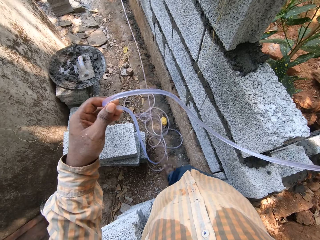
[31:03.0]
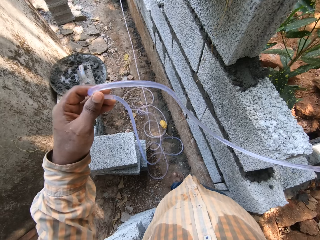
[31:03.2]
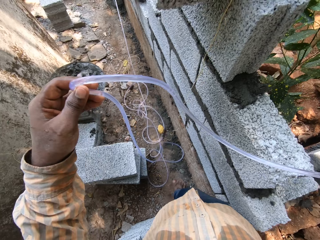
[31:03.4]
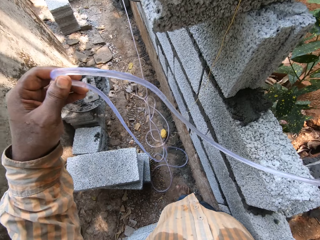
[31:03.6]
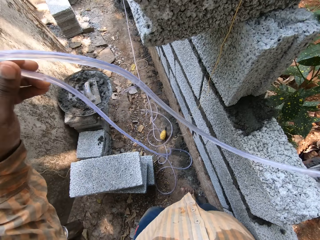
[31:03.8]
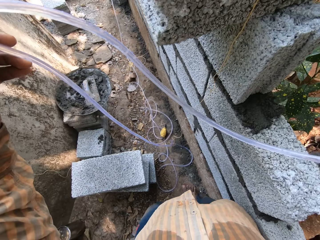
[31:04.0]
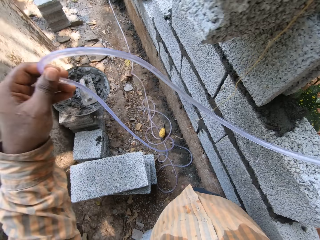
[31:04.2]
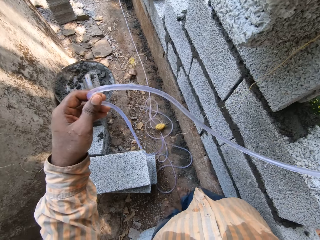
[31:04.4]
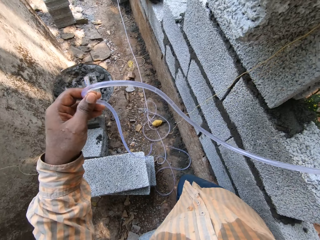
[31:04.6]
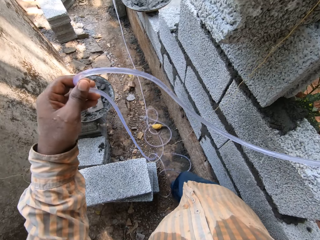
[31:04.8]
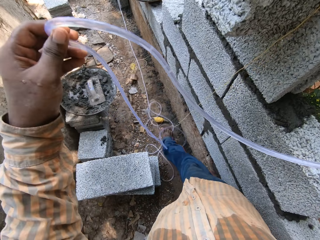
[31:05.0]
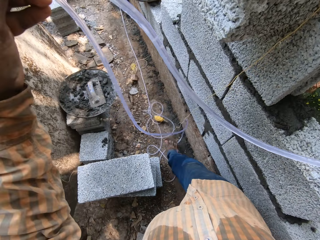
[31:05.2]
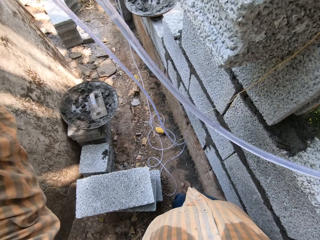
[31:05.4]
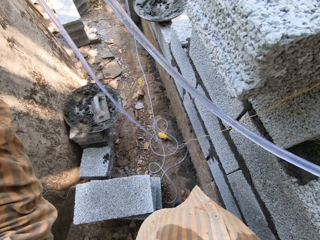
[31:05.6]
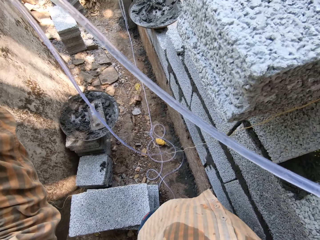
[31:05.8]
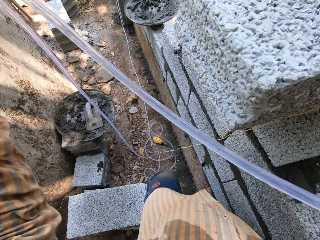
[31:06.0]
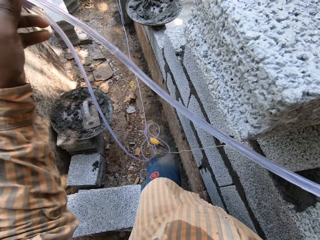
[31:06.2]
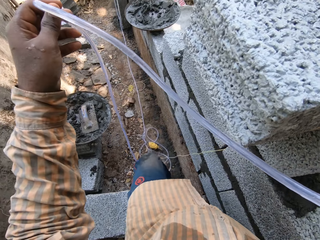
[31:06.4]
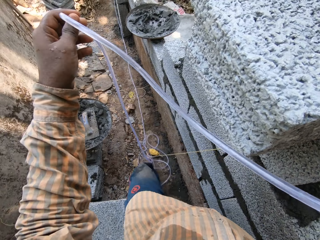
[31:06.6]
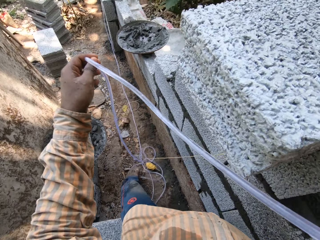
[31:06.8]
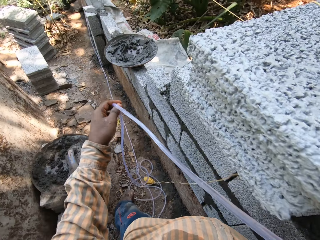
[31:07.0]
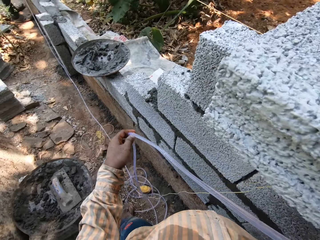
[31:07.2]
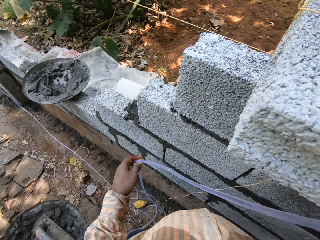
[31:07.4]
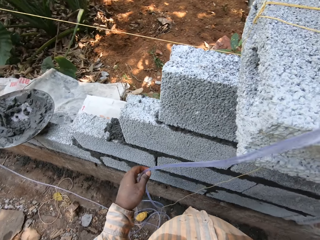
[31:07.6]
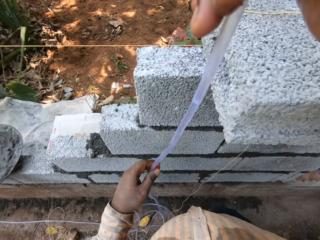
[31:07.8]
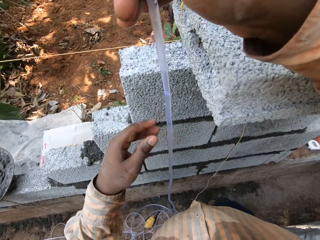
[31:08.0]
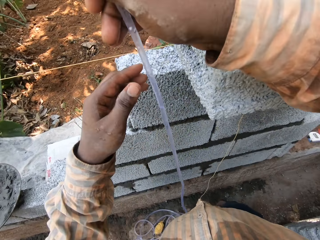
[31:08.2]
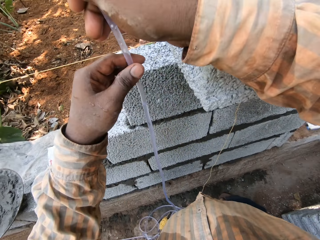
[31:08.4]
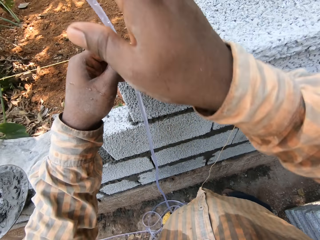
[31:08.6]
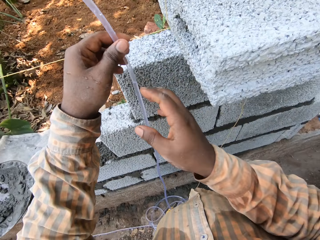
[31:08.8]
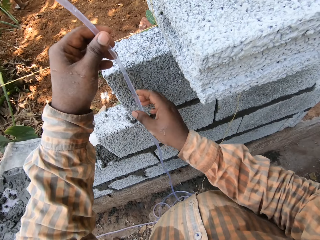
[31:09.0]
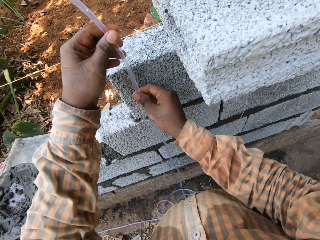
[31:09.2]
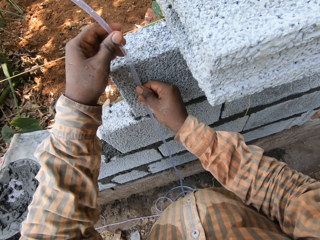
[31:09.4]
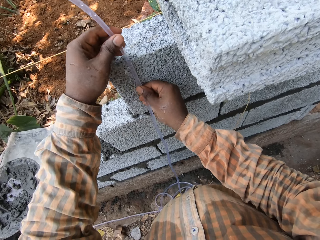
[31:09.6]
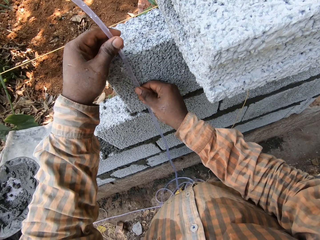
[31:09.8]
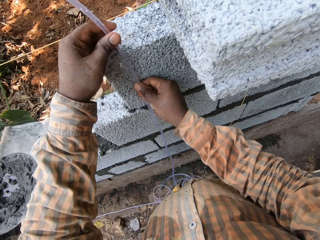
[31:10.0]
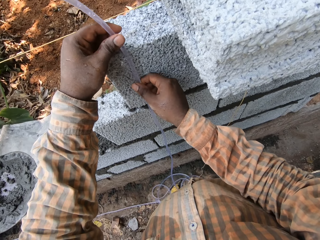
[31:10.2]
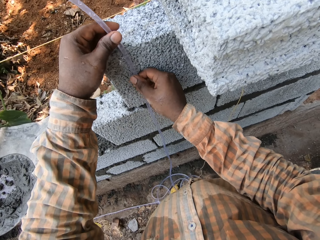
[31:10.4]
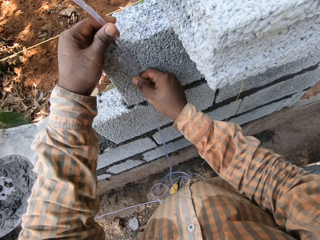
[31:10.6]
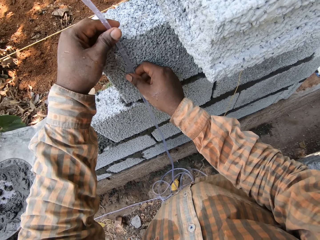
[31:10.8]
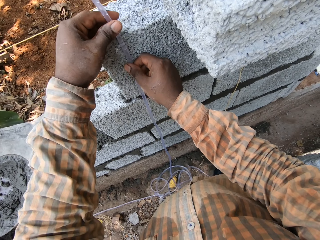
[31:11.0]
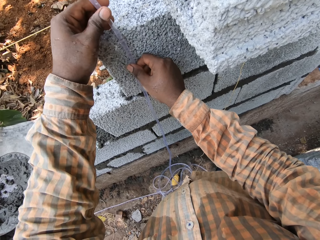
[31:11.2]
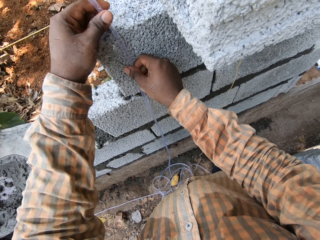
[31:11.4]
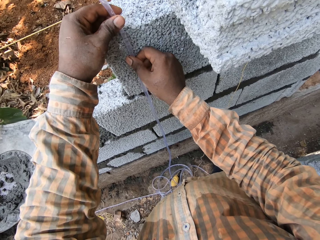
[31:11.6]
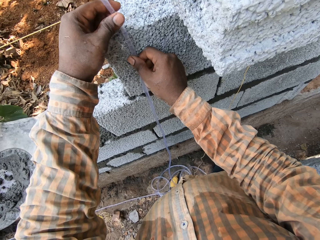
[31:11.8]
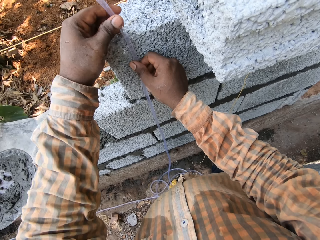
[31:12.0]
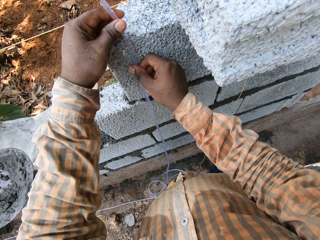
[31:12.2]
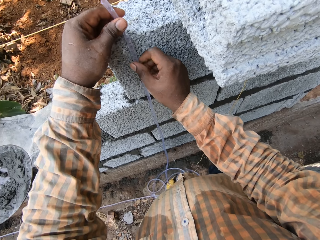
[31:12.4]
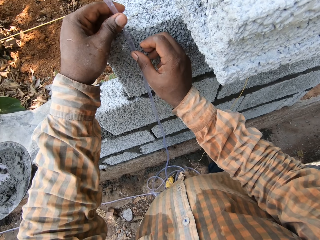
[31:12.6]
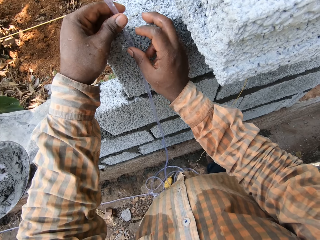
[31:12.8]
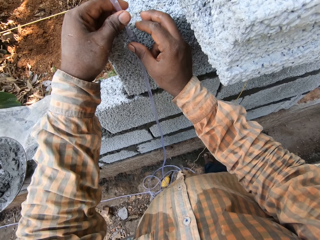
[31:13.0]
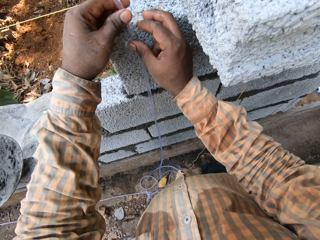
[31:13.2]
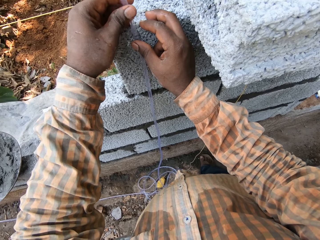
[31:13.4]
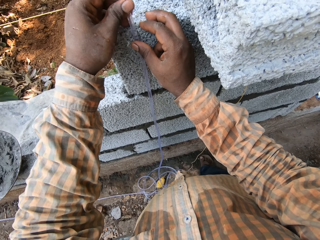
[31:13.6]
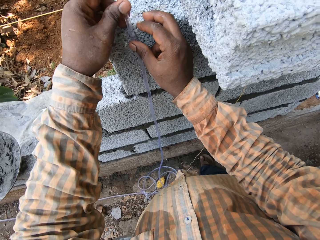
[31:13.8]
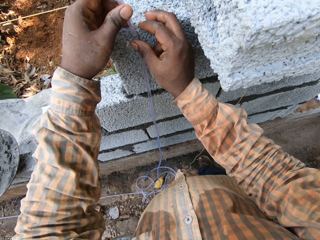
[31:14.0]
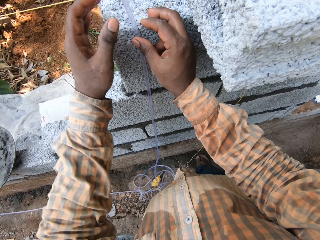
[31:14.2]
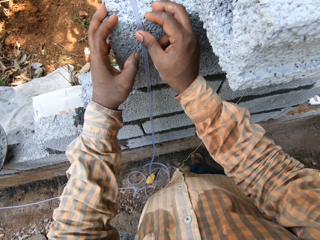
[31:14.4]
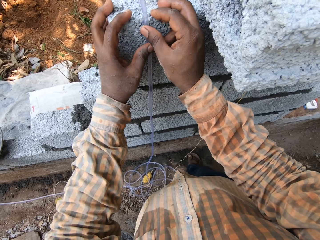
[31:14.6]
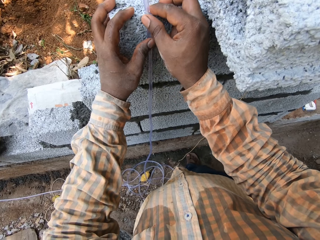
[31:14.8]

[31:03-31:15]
The camera wearer places the hose pipe next to a construction wall. They hold the pipe on the brick on the fence with both hands and adjust the hose pipe next to the wall.

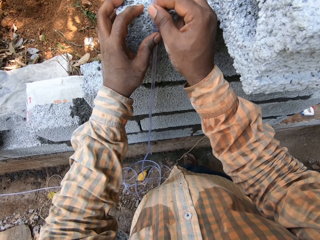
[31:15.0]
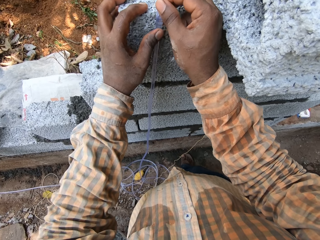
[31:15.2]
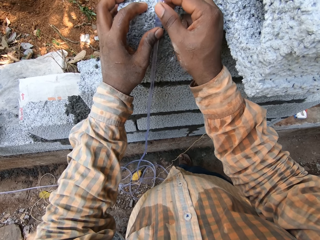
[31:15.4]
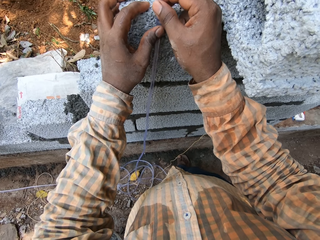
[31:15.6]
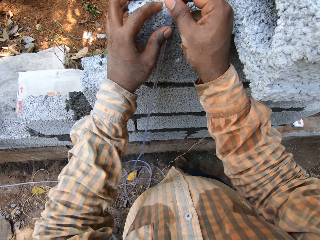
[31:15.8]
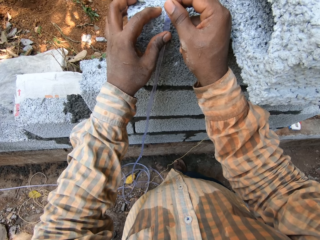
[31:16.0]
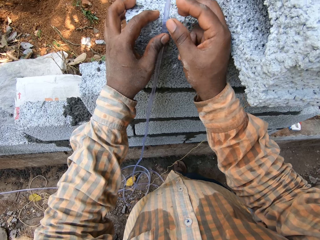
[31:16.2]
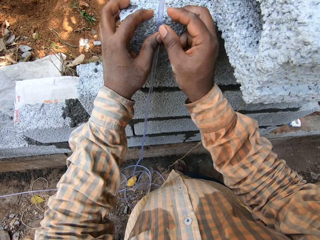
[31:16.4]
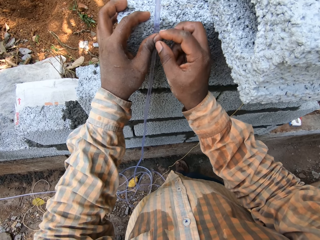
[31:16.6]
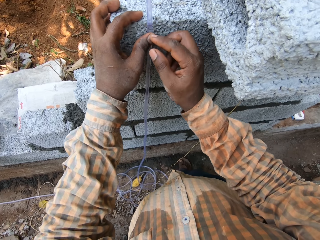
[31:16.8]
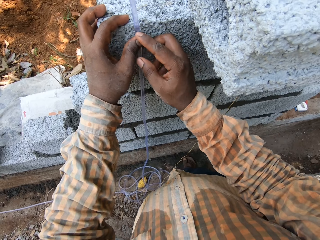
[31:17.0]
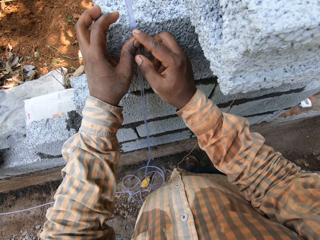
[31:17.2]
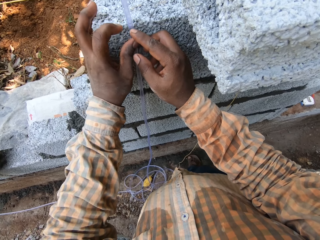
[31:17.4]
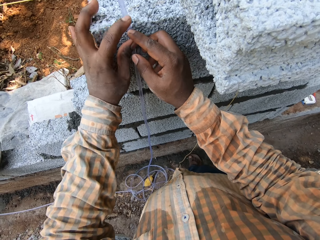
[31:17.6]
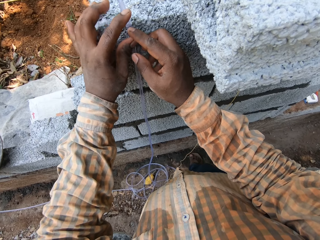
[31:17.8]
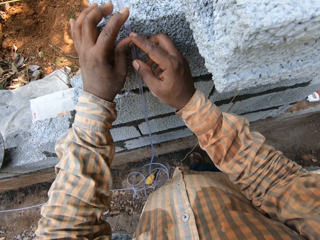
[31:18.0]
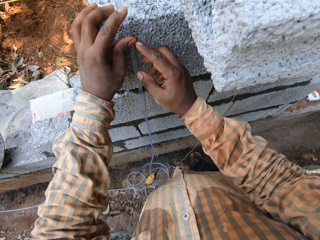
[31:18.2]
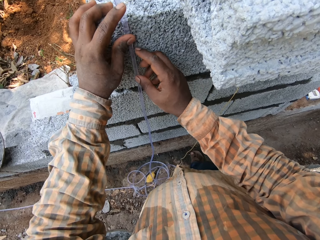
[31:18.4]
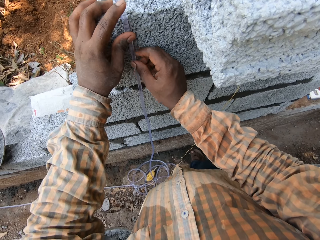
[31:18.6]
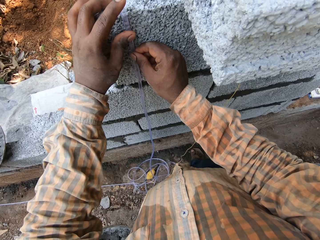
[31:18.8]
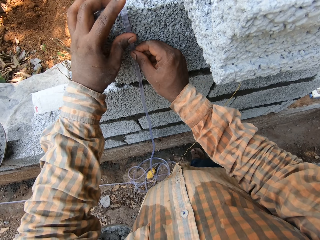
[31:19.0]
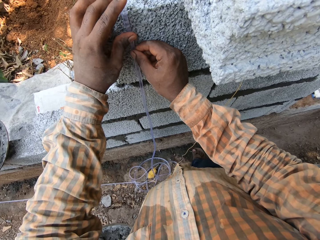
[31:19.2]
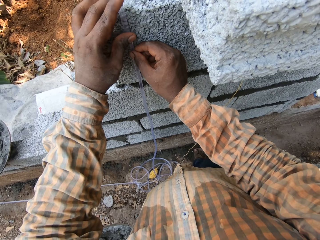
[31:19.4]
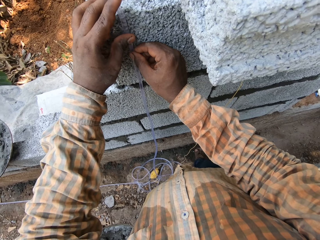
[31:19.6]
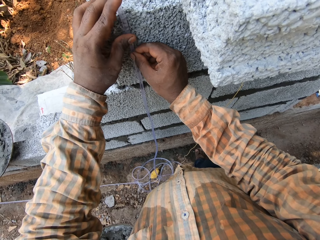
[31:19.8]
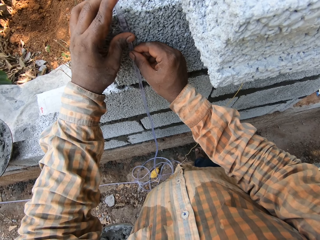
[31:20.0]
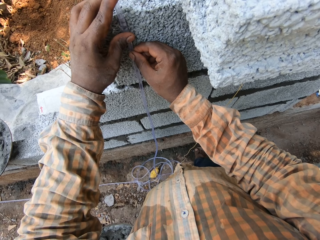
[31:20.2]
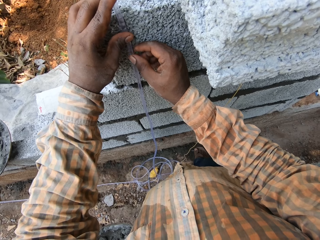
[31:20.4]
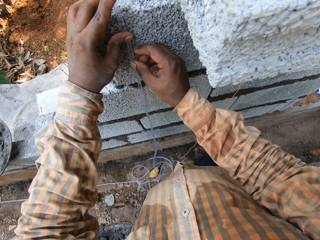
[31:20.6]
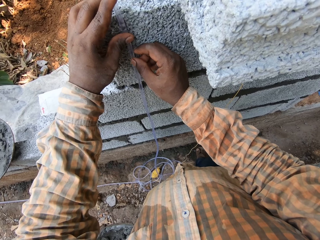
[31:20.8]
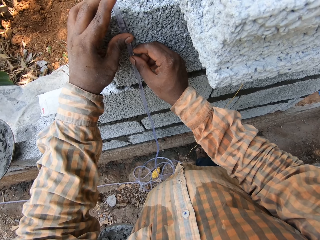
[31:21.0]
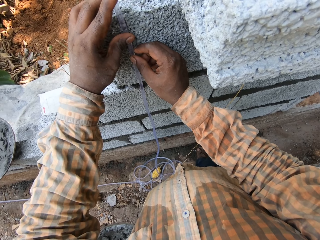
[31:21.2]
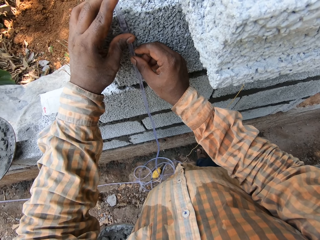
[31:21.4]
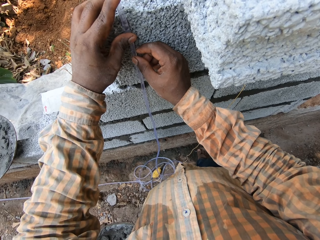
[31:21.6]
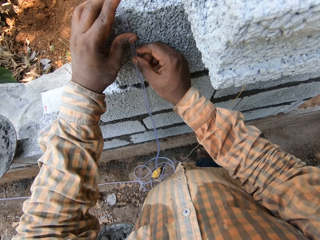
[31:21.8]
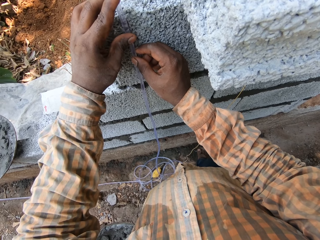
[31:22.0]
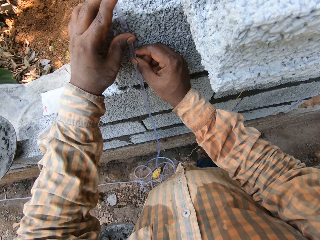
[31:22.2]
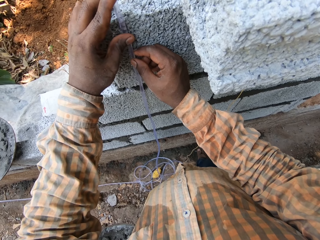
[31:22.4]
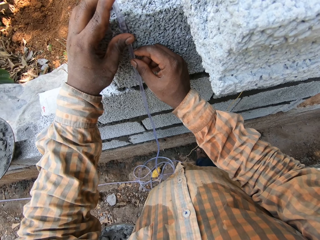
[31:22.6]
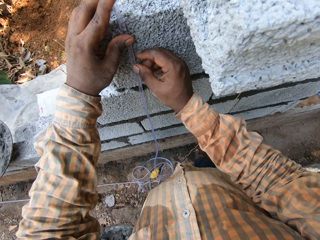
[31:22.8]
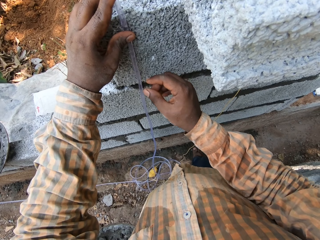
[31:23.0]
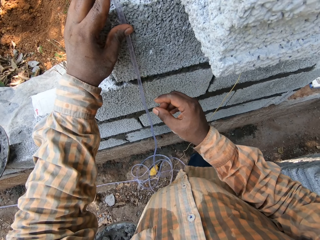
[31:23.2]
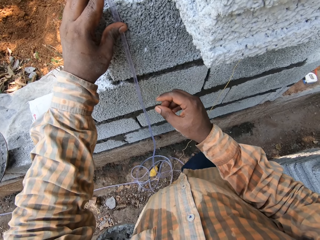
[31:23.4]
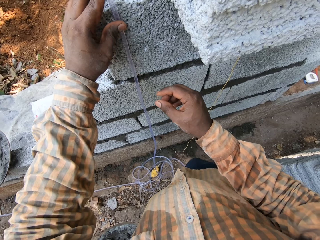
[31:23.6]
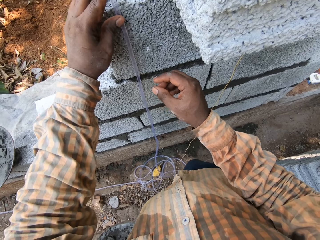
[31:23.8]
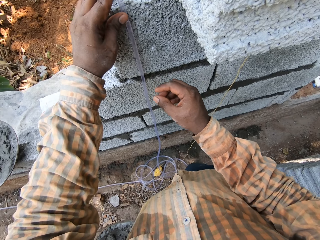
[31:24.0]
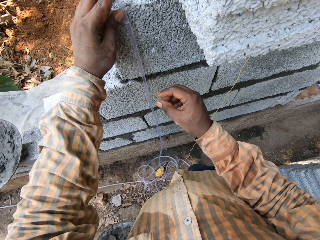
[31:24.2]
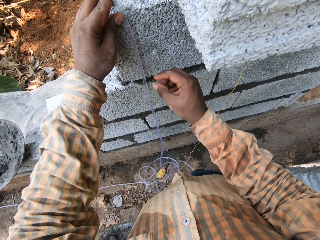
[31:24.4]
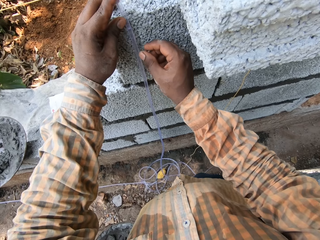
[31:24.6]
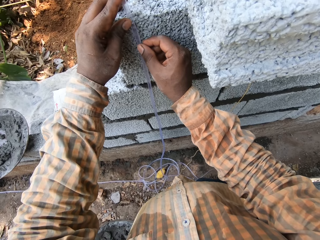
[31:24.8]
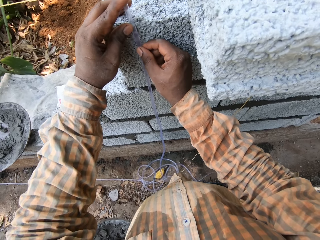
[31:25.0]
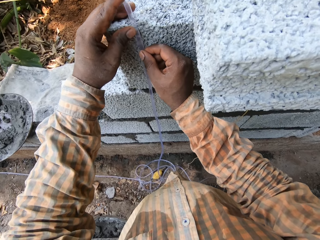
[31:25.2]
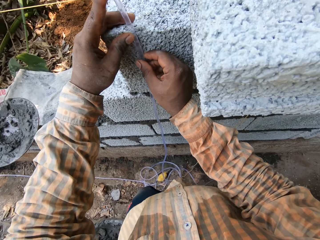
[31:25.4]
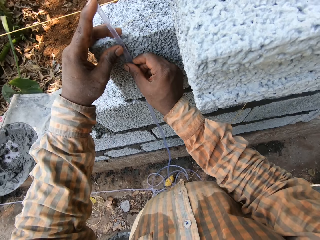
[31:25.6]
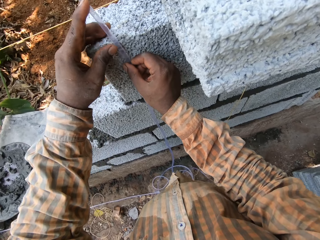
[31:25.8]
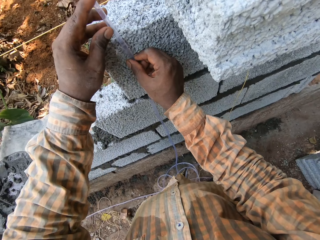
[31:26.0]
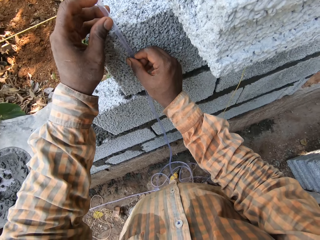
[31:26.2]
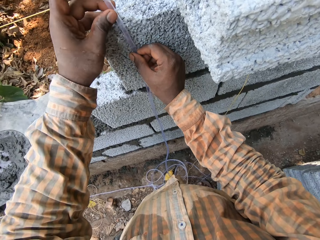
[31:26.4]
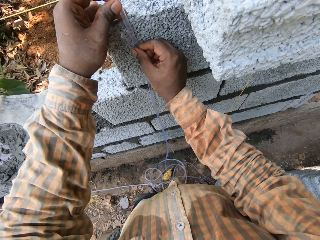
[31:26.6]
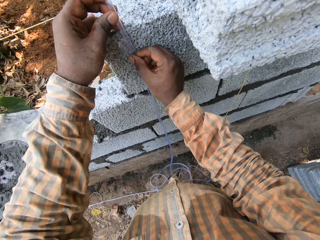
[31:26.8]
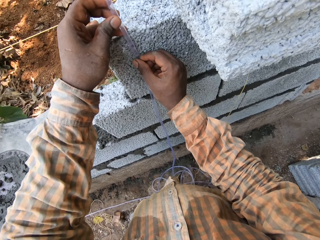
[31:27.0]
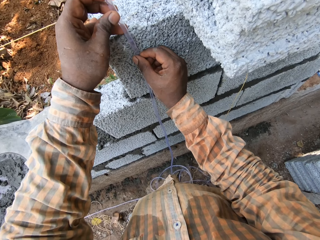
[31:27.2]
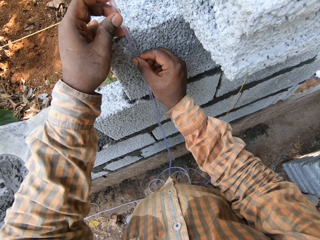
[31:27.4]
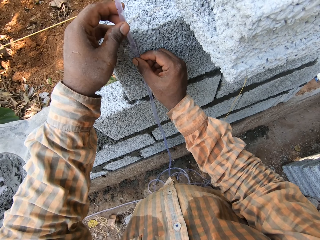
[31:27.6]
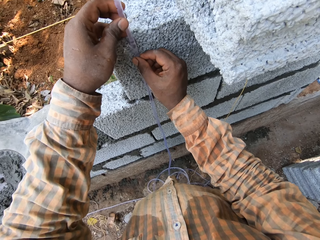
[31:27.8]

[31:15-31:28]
The camera wearer levels the wall with the hose pipe water. They adjust the hose pipe.
